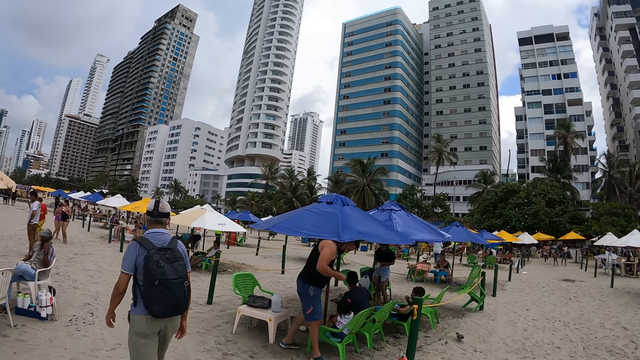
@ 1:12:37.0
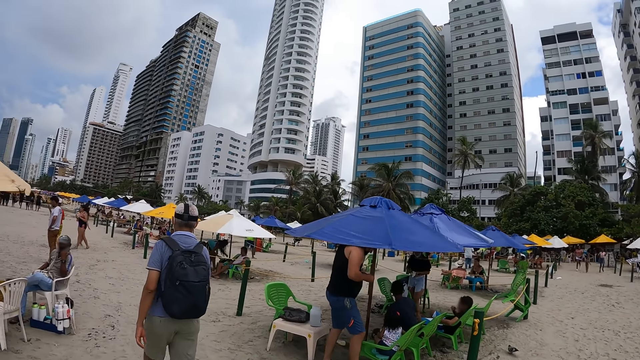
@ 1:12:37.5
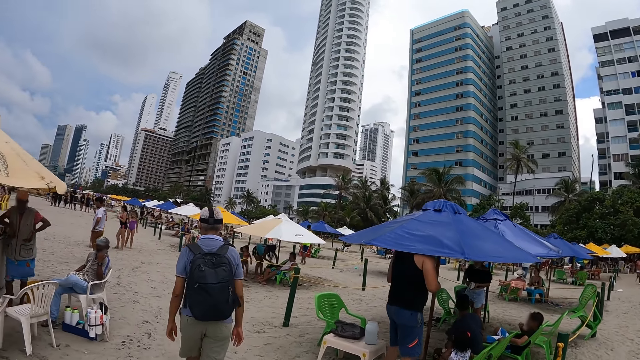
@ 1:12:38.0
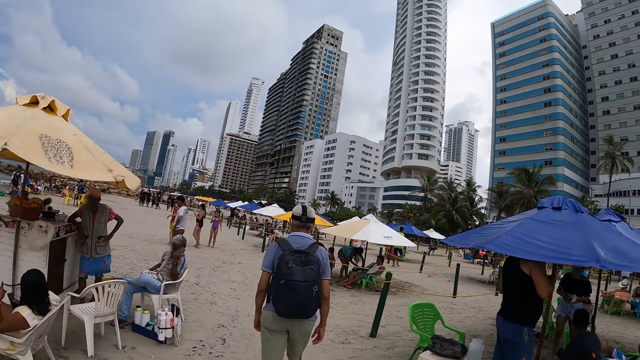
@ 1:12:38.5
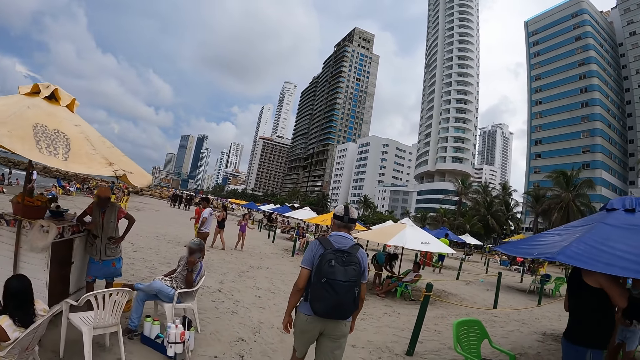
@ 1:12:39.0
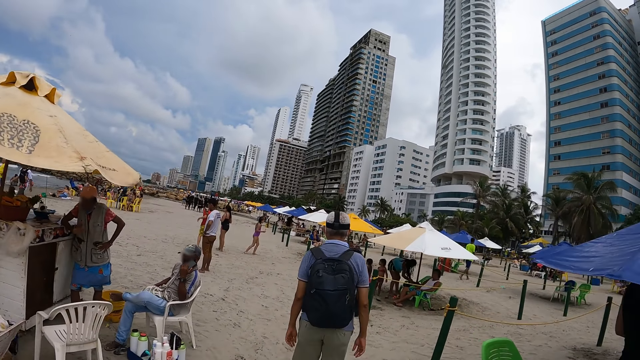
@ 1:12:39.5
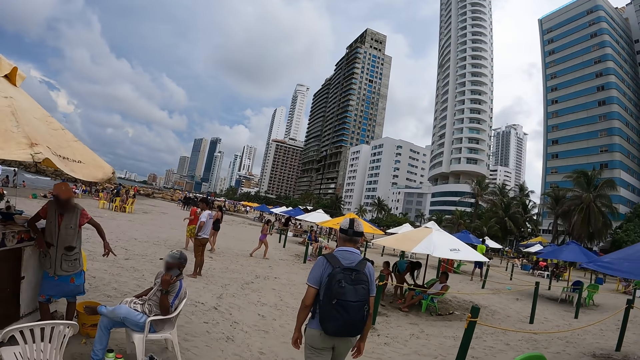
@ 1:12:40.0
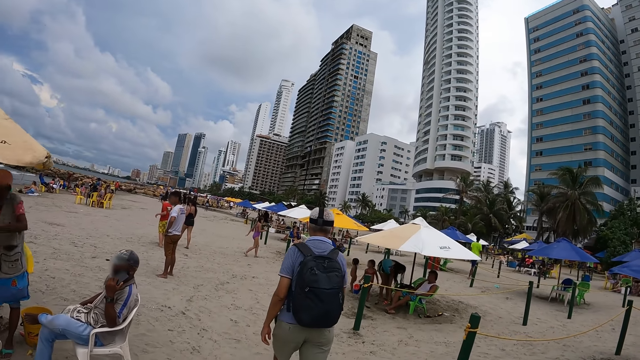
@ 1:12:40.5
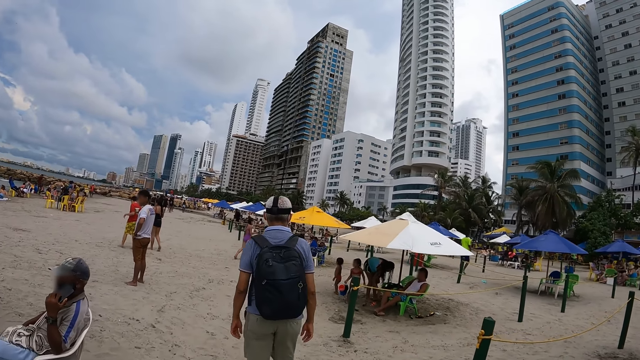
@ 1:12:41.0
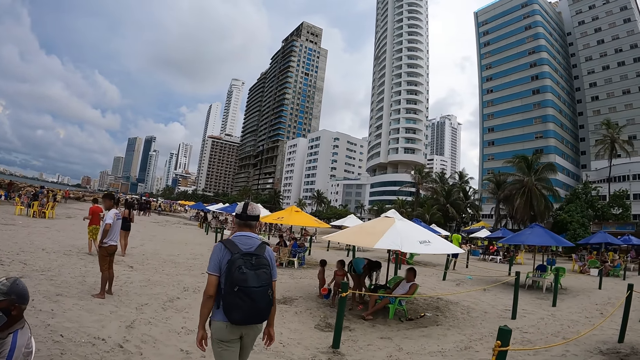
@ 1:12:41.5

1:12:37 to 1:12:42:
The camera wearer looks at vendors. They walk behind a man.

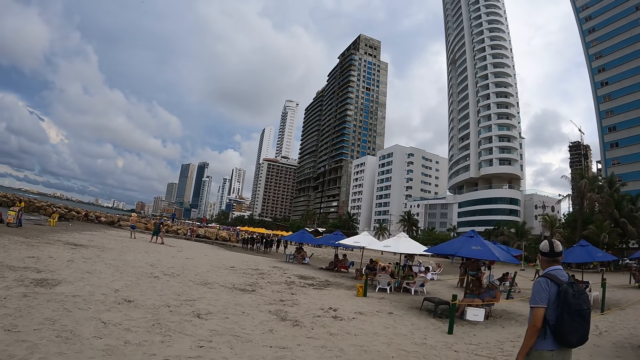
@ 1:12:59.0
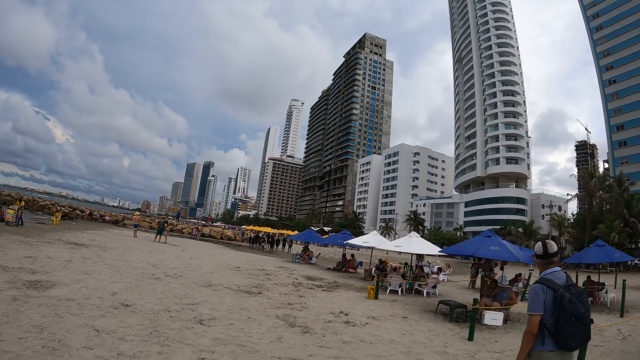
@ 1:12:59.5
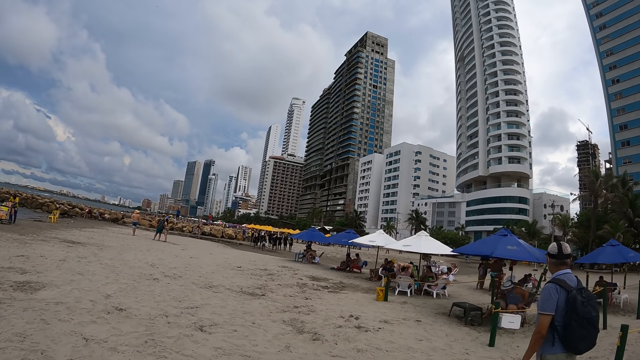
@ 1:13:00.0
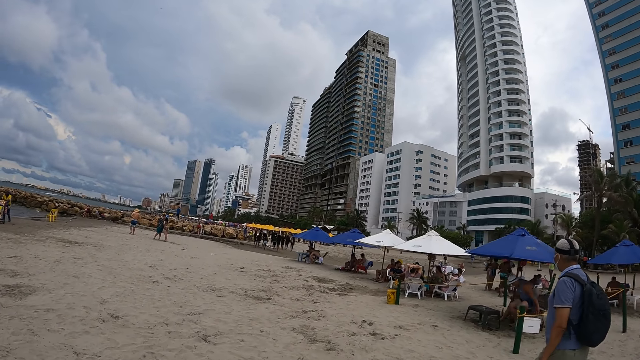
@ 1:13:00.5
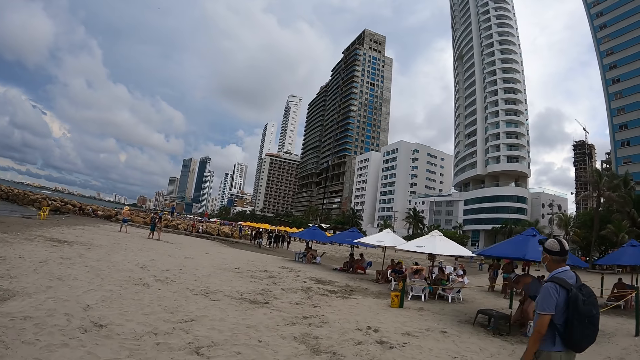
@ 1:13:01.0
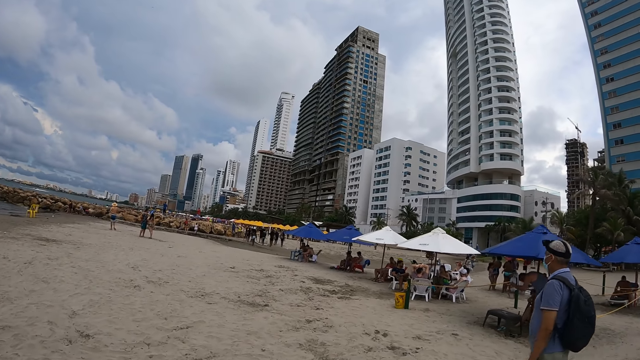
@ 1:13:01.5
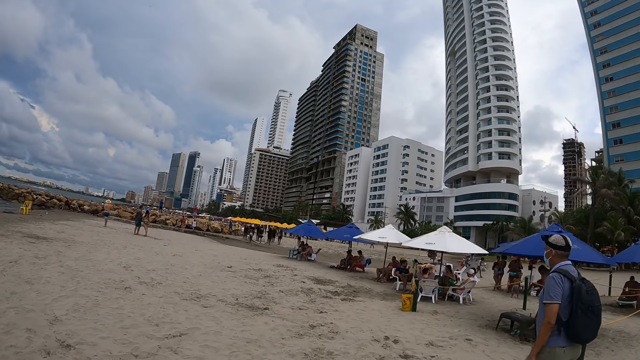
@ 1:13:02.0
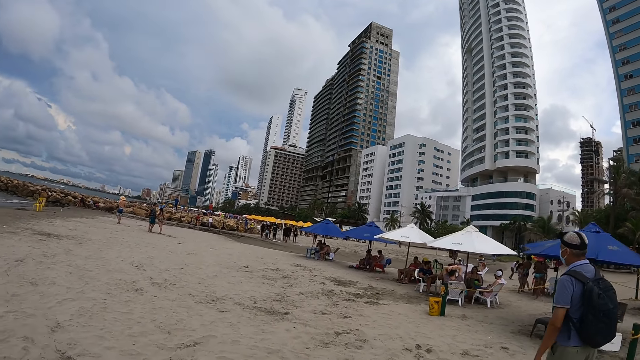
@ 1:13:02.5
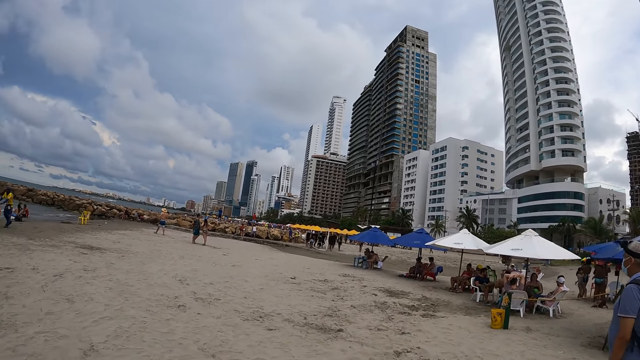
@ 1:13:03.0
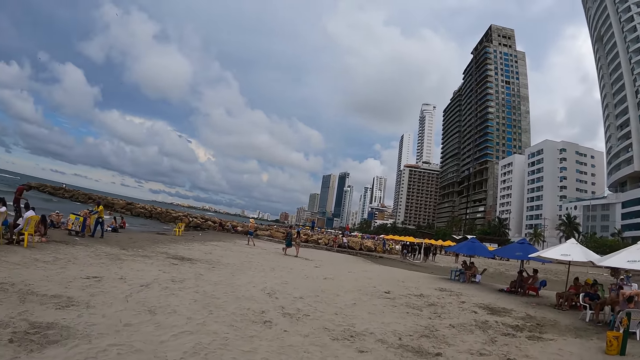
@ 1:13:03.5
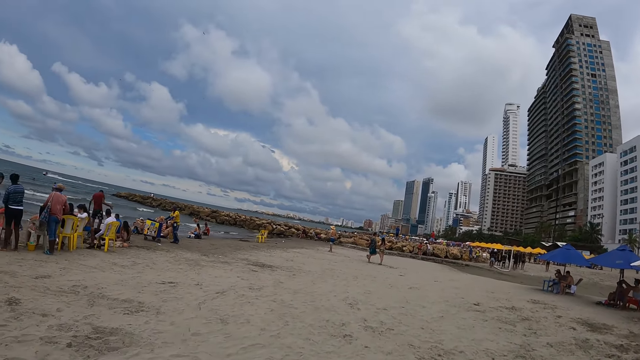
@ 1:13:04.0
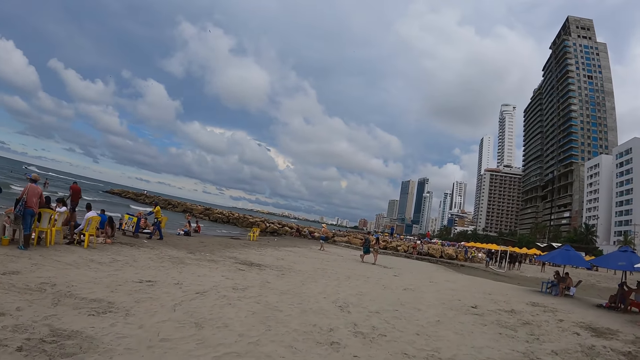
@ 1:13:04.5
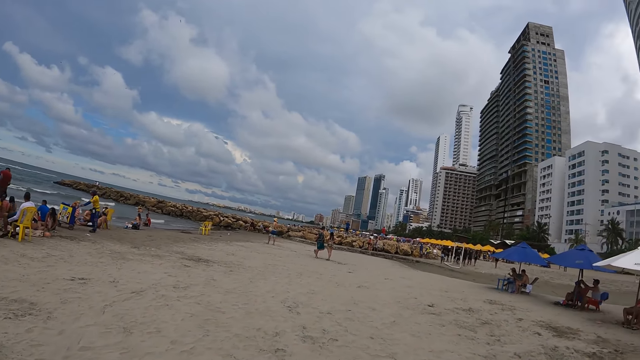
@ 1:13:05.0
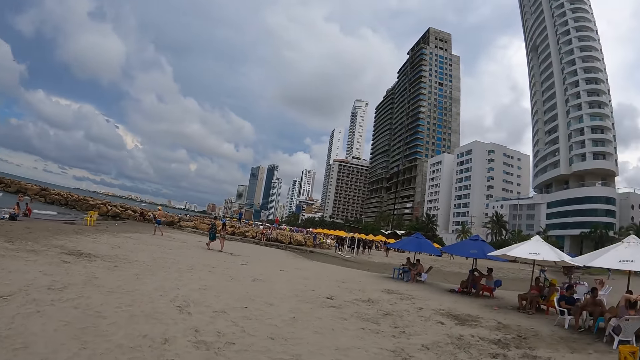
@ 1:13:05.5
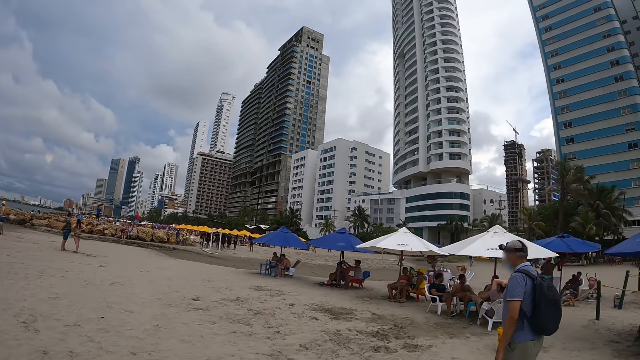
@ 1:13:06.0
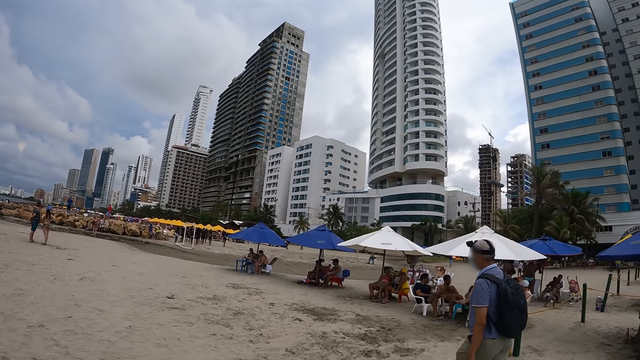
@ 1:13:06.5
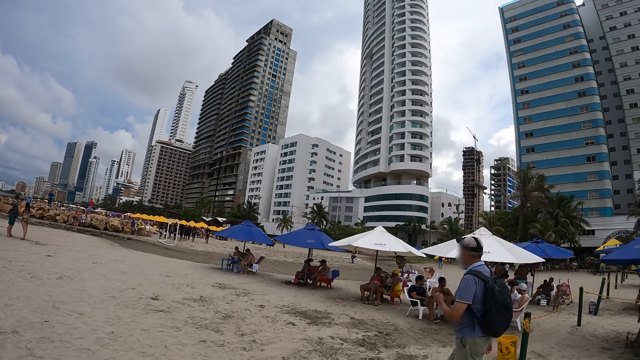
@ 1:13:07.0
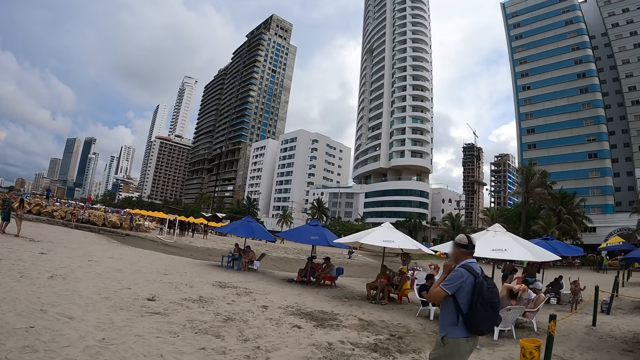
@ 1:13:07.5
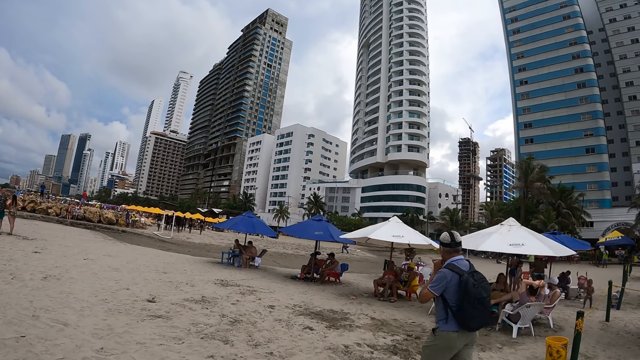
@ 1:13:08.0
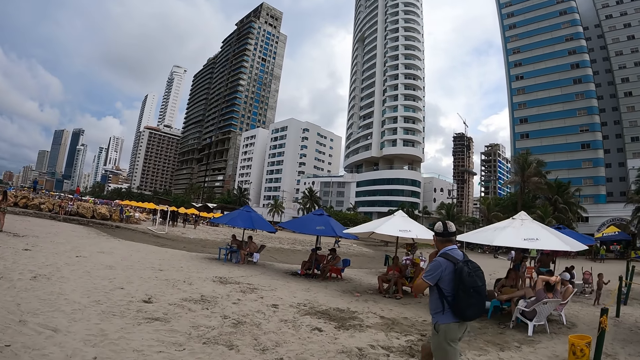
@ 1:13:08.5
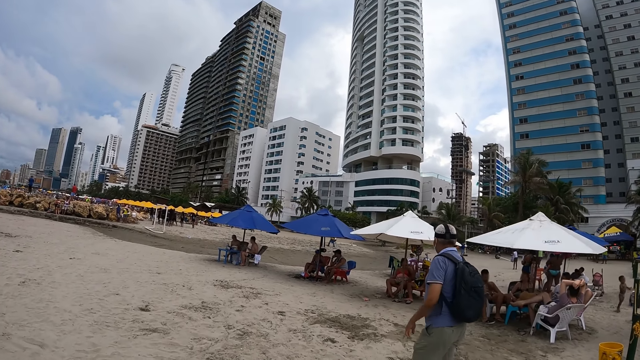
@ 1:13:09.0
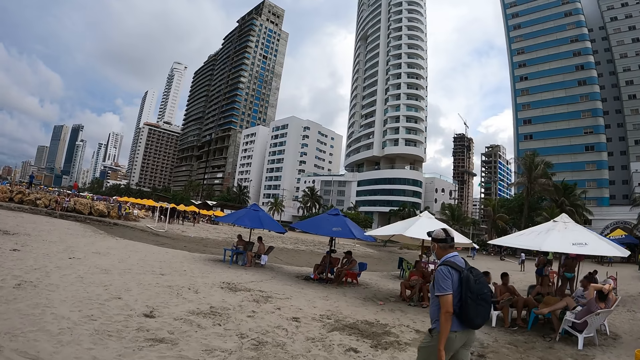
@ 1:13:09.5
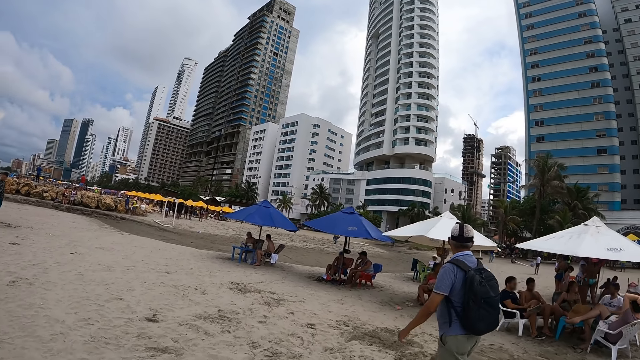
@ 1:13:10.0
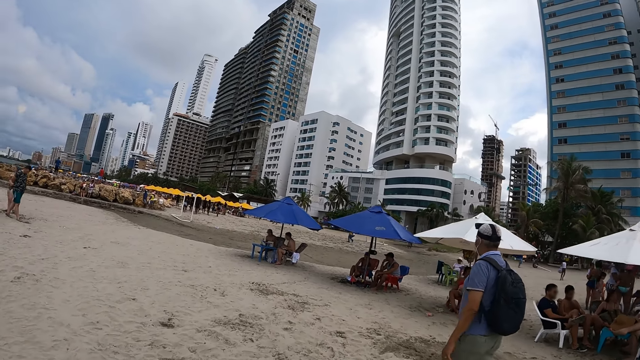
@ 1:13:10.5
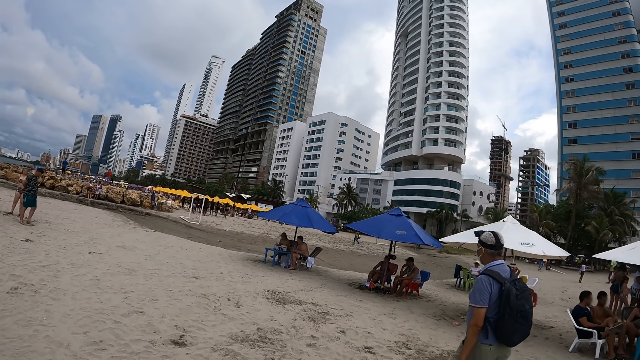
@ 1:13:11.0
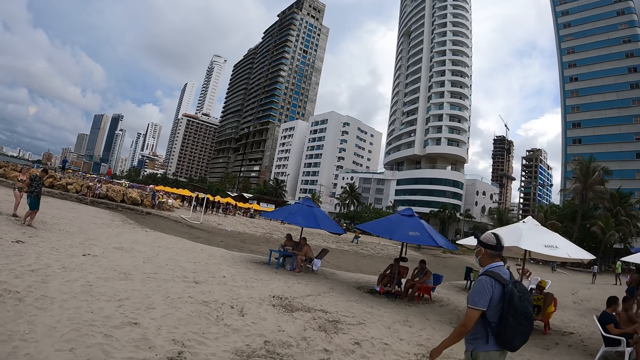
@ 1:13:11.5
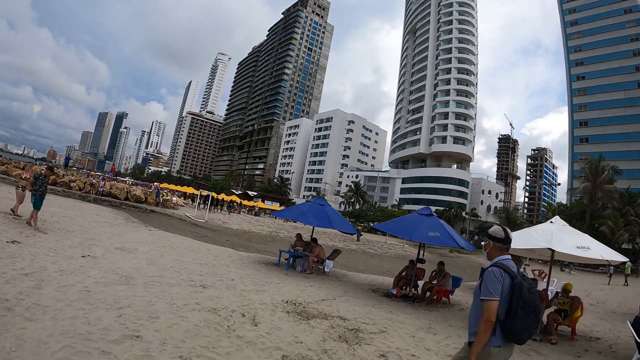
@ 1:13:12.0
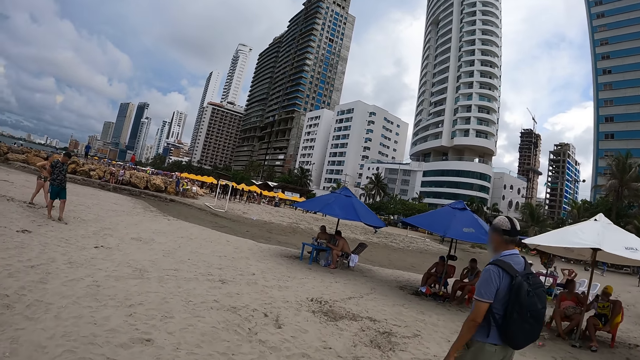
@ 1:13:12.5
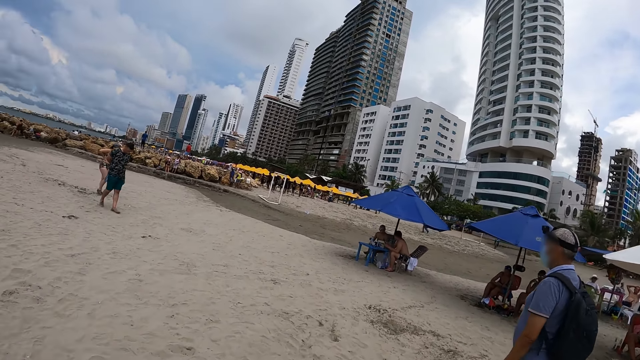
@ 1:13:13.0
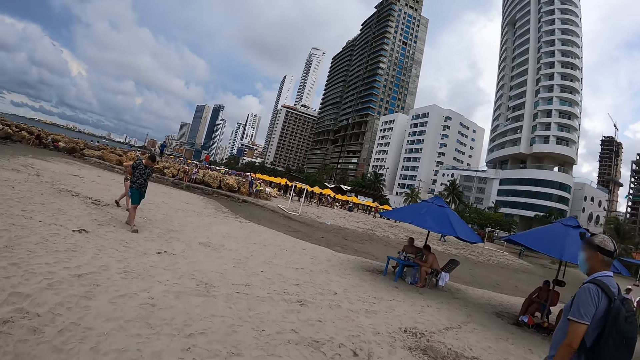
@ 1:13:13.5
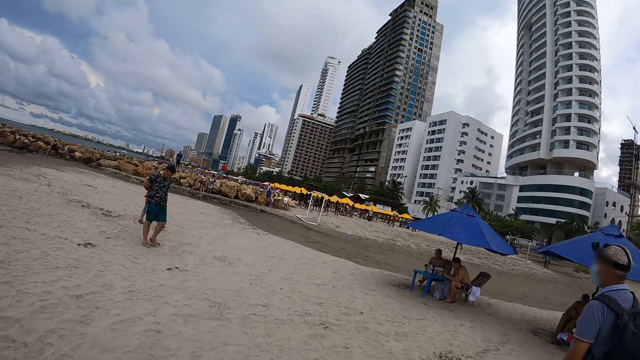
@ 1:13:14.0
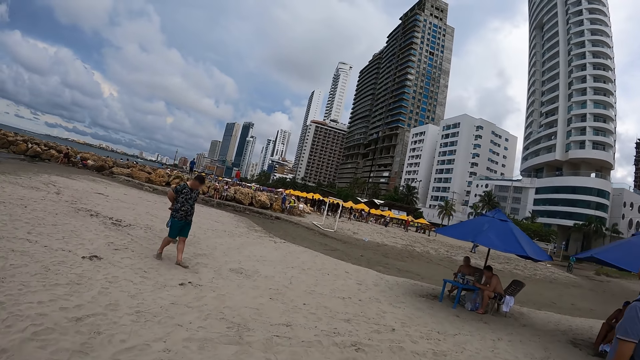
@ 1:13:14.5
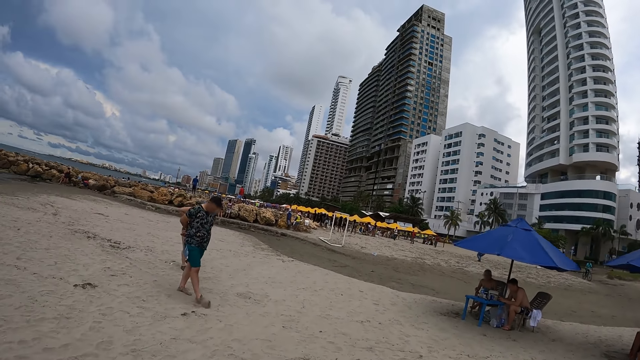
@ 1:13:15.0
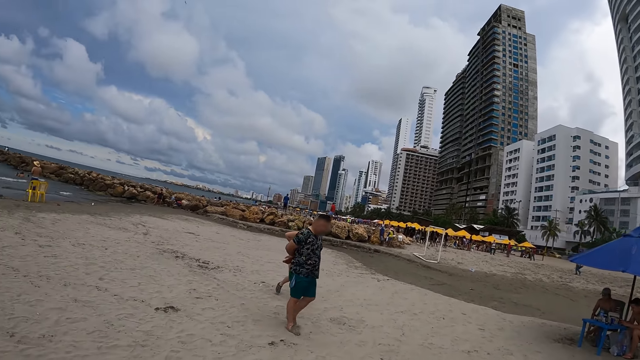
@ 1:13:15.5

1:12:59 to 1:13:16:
The camera wearer walks on a sandy beach area. They look at water waves. They look at a man. The man adjusts his face mask, lowers his hand and looks at seated swimmers. The camera wearer looks at the man.
